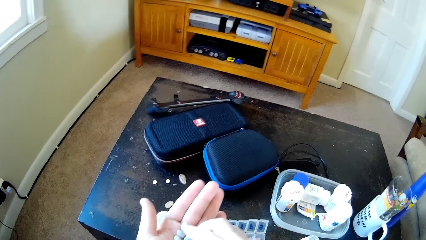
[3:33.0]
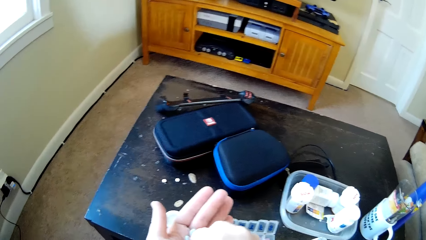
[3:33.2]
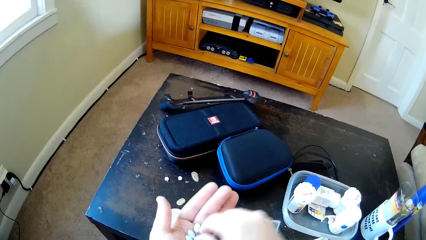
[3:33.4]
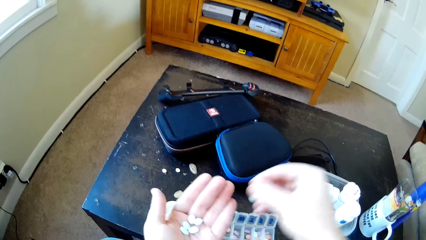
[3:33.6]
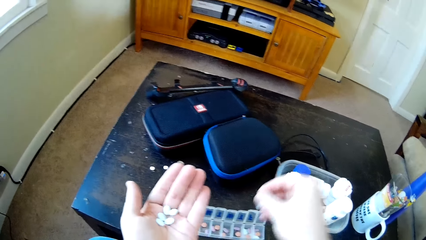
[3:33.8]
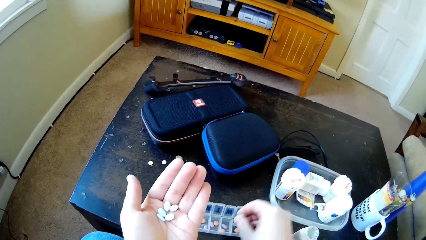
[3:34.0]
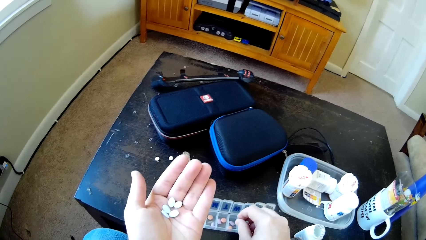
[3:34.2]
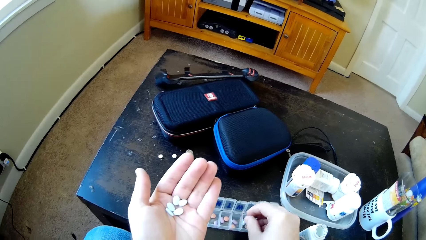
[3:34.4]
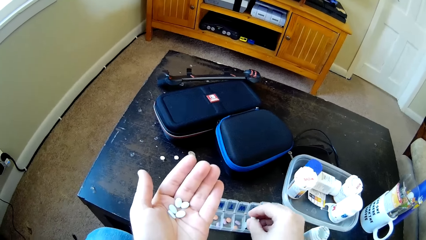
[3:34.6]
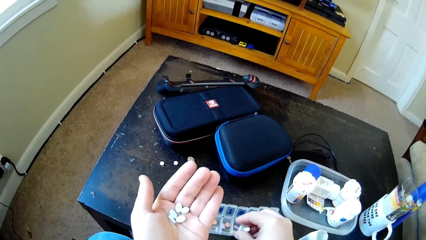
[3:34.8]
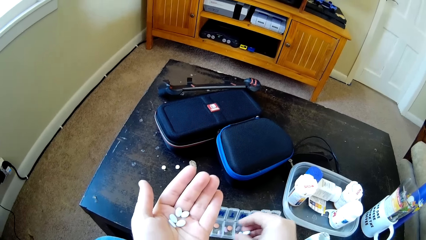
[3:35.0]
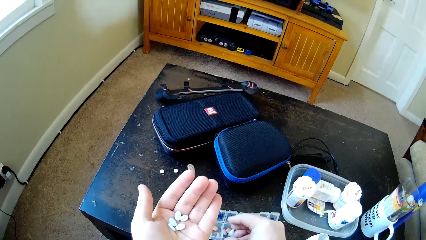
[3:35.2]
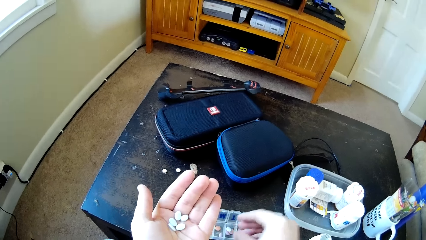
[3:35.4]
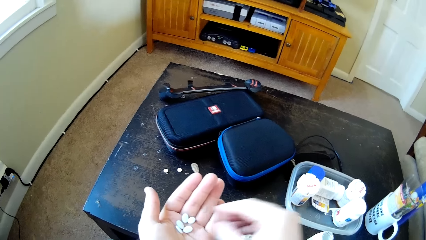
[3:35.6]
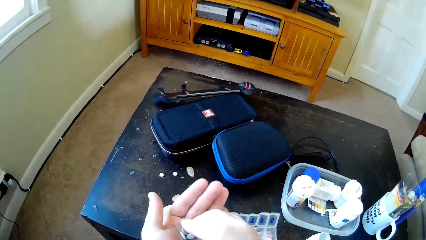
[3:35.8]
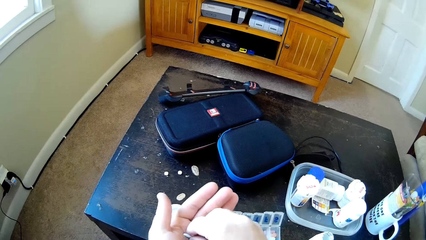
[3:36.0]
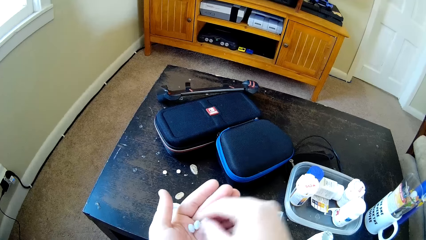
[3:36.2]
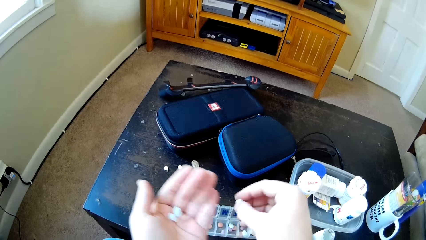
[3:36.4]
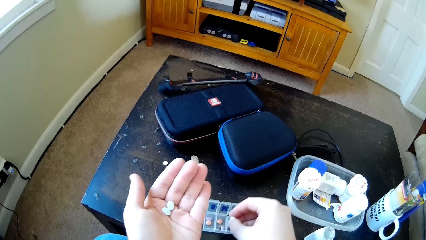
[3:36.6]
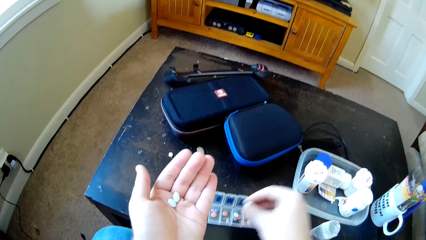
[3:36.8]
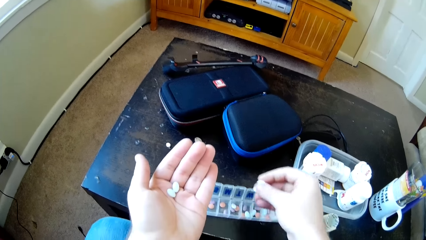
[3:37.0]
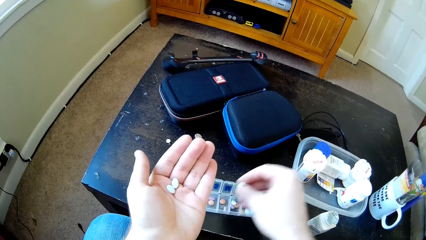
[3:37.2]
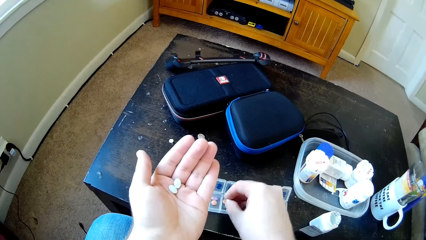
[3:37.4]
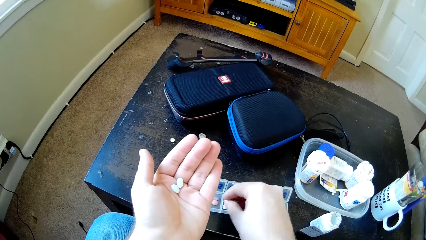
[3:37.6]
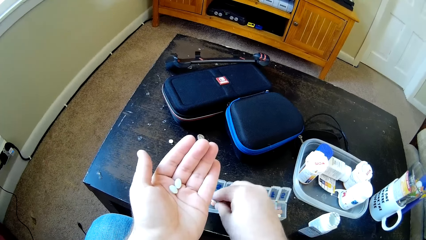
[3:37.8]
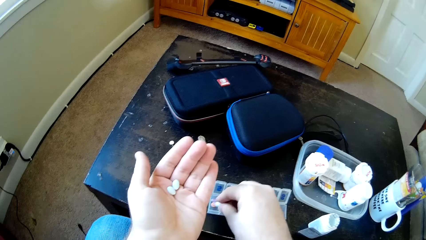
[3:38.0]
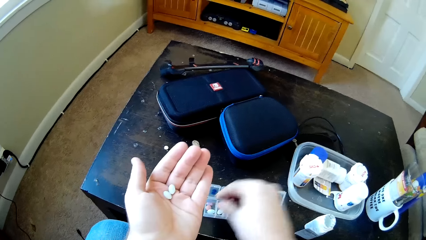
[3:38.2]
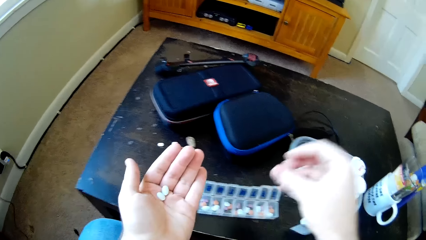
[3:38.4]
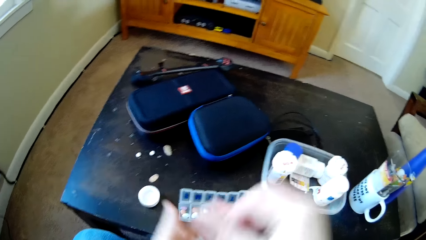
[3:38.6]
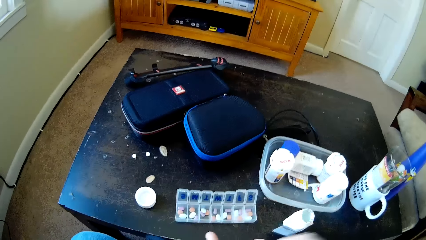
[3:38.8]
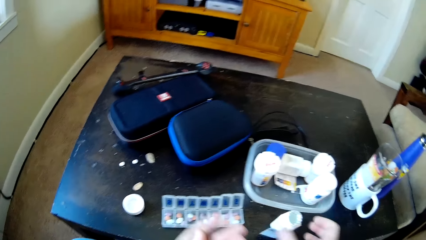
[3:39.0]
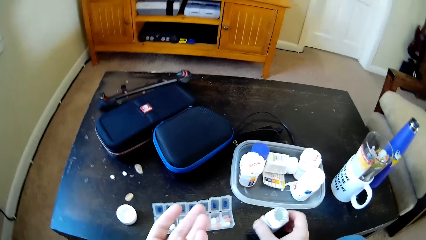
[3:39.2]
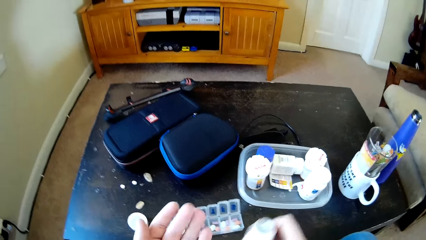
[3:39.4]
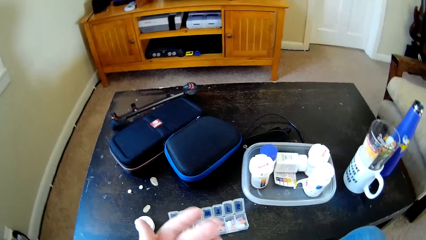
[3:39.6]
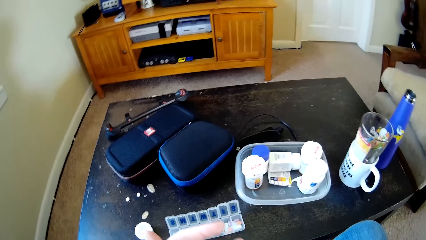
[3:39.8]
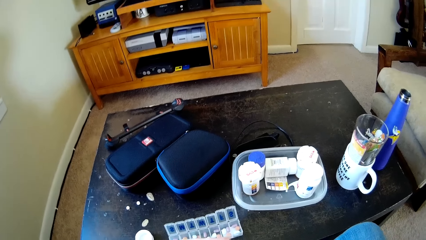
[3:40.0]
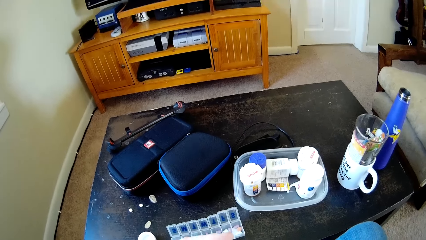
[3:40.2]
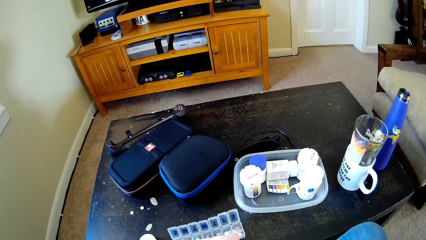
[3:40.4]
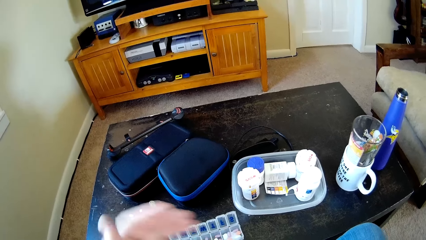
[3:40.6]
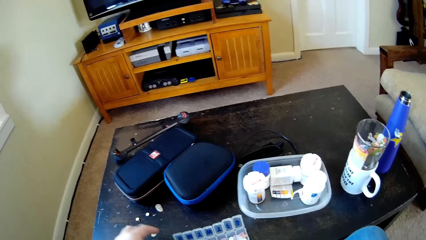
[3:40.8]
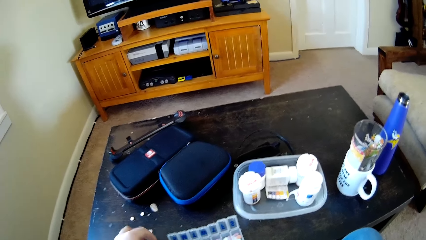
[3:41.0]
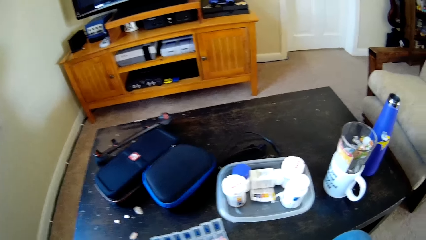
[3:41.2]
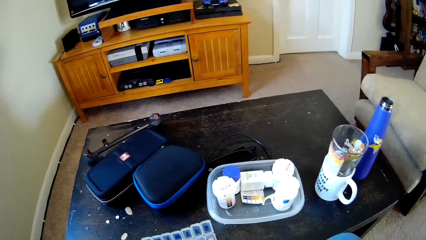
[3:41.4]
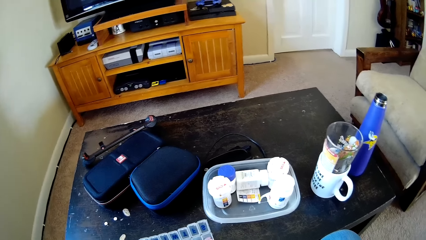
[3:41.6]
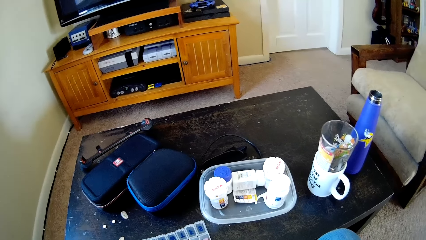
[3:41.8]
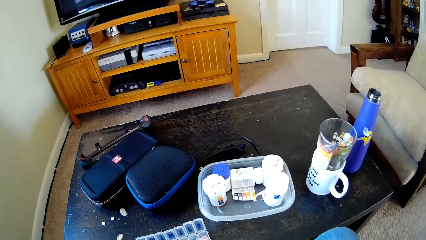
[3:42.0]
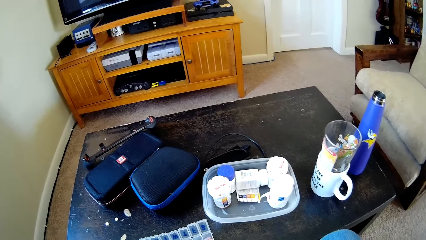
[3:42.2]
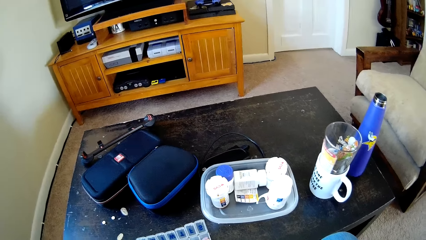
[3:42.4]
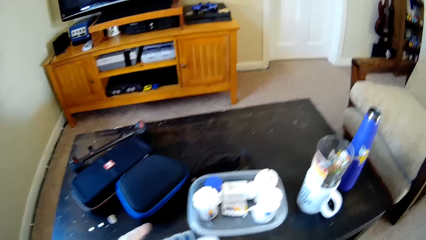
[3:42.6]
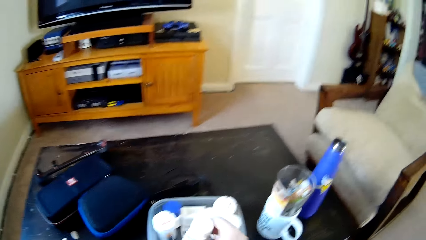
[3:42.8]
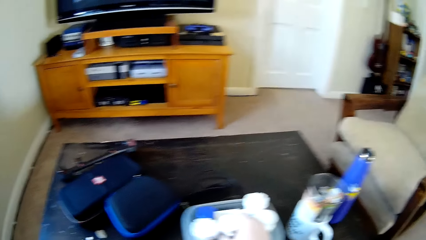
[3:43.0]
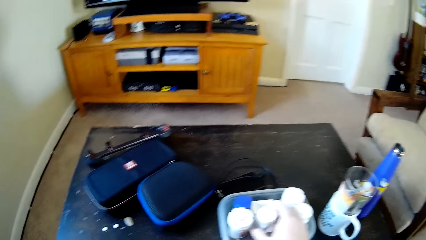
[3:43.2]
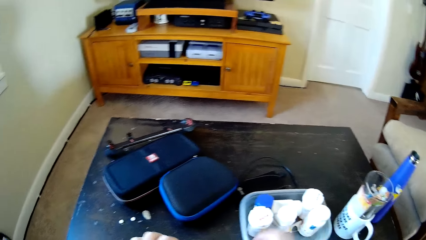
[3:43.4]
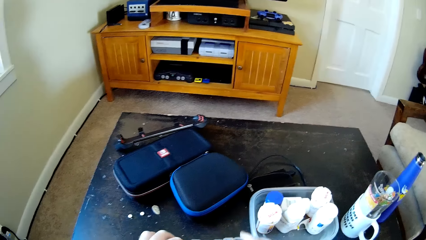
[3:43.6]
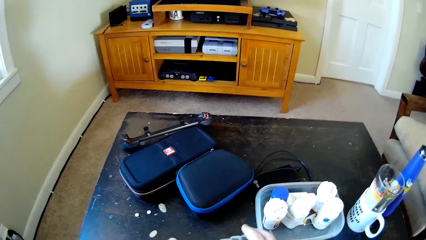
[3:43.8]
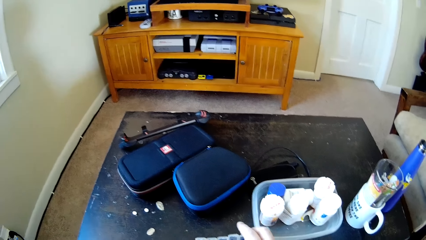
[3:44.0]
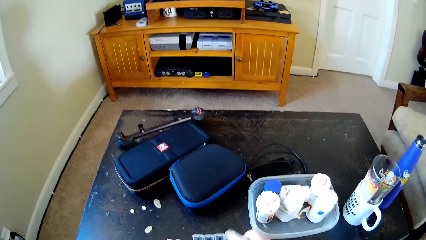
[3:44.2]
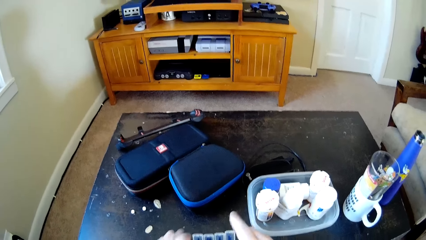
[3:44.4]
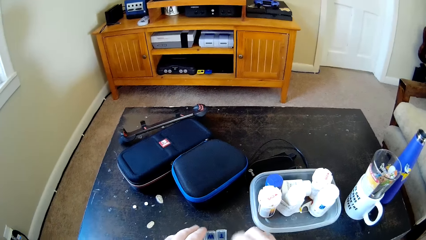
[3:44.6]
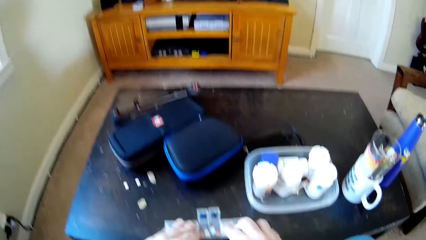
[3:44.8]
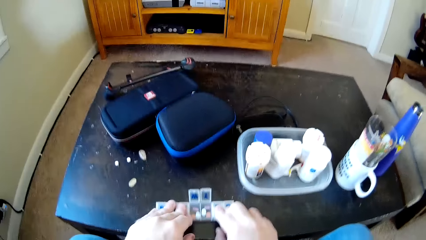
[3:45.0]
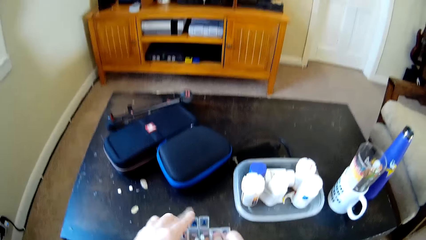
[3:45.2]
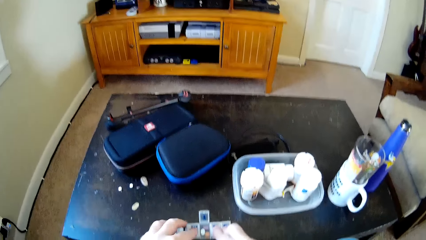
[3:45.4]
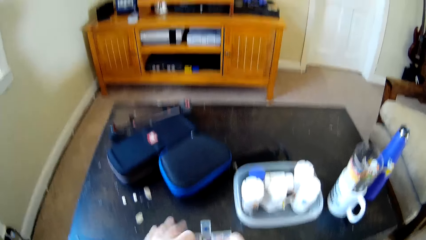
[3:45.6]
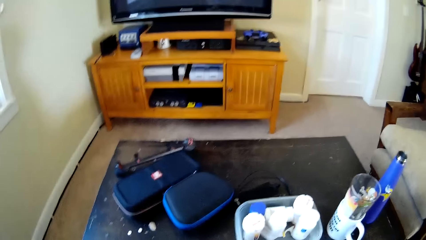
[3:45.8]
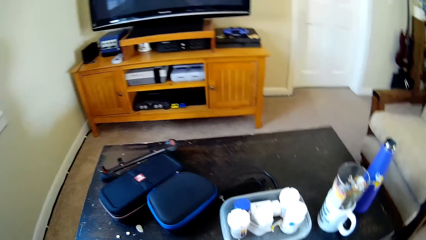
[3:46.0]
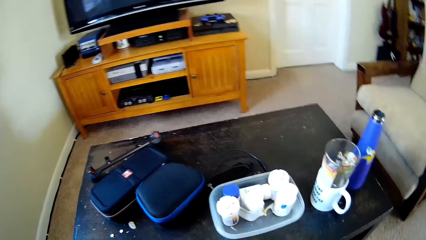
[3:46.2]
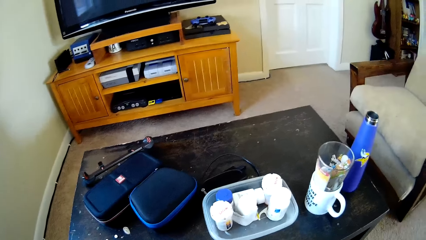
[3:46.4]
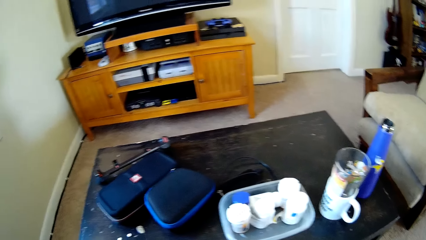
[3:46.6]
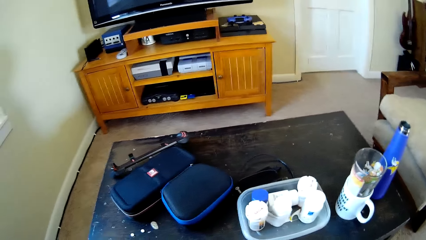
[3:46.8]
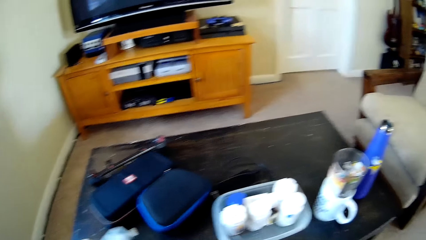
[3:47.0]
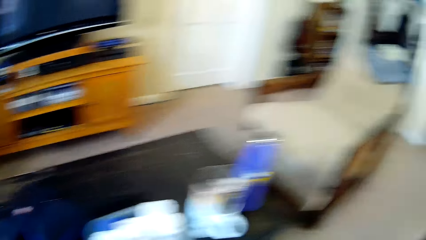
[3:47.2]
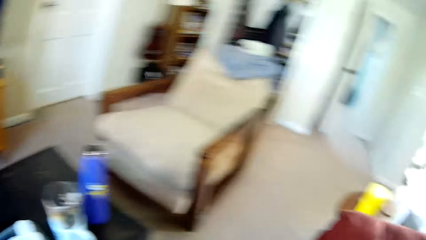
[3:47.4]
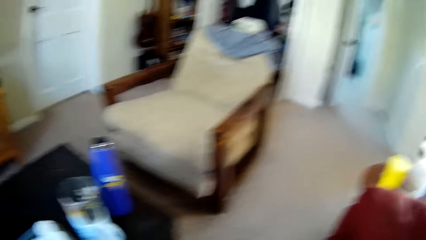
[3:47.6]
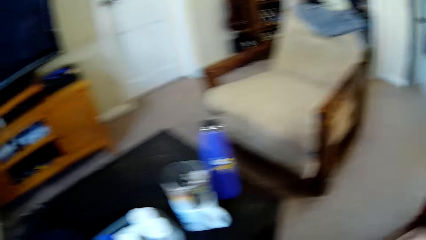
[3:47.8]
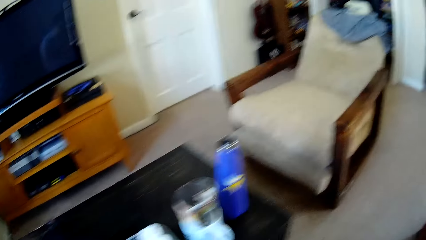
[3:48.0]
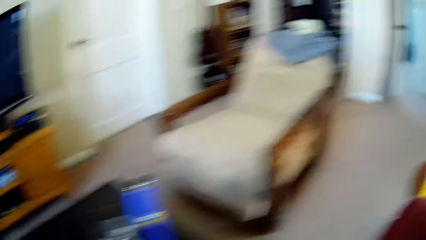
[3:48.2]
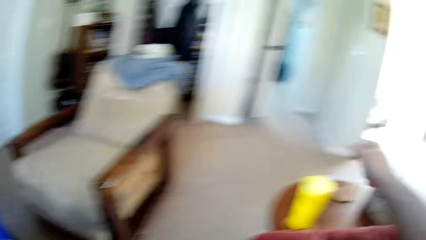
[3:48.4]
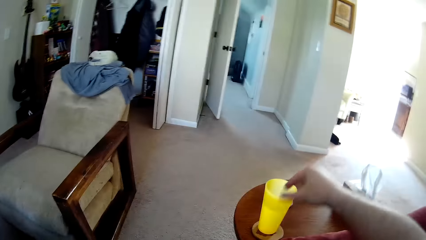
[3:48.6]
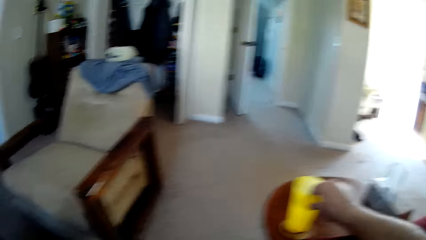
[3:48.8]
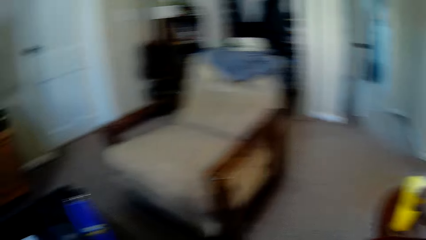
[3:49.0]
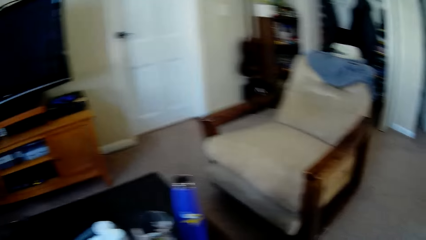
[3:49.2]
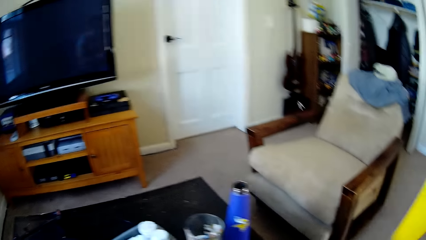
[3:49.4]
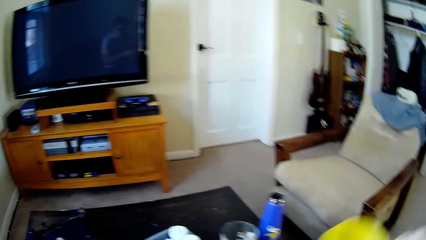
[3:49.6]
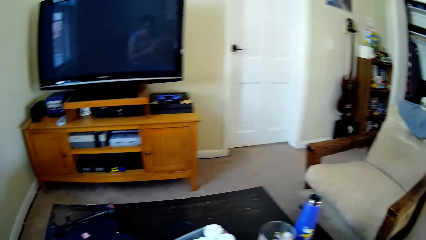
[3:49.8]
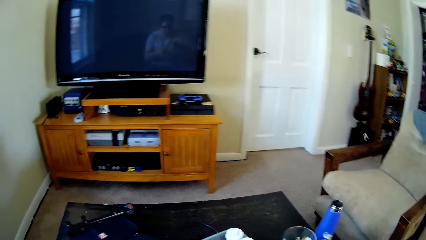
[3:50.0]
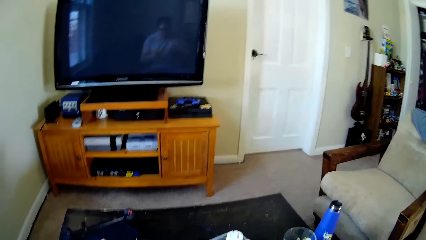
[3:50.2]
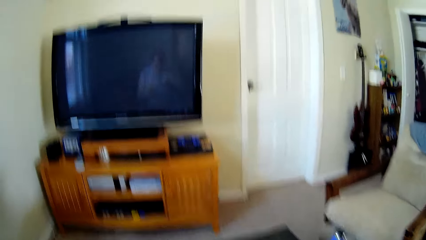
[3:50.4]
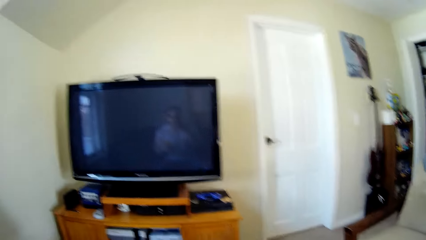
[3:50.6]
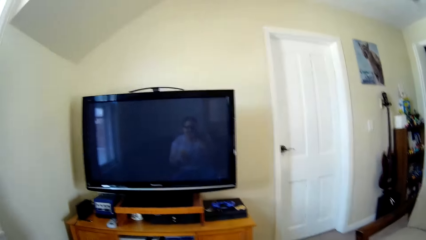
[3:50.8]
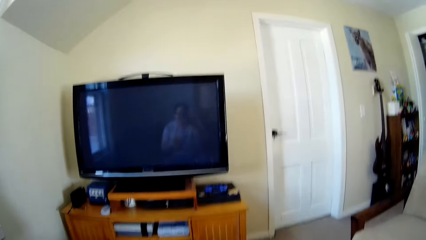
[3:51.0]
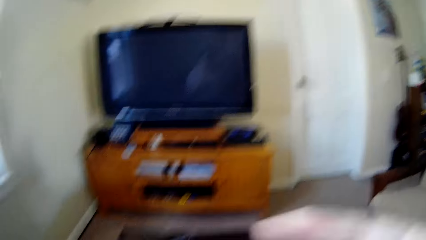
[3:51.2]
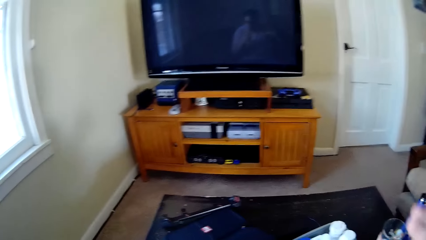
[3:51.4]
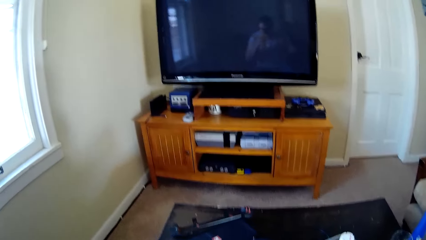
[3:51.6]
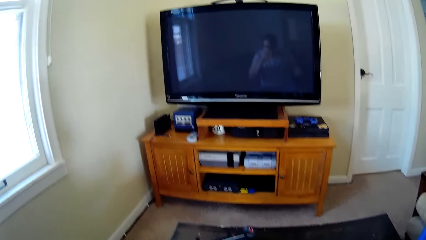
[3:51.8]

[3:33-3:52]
The camera wearer holds the drugs on his hands. He puts the drugs from his hands to a small tin on the table. He returns the remaining drugs in his hands to the bottle. He closes the bottle of drug. He picks a glass of milk or water.
